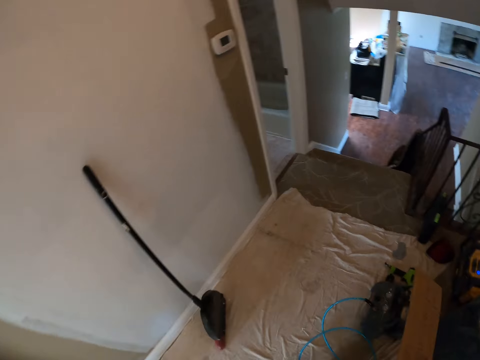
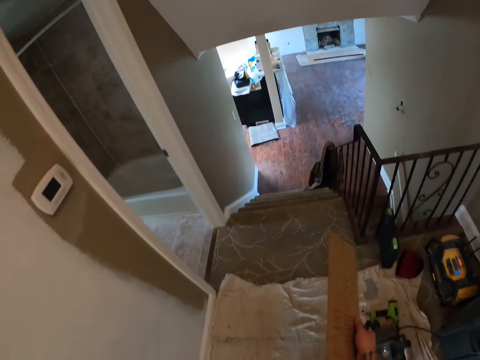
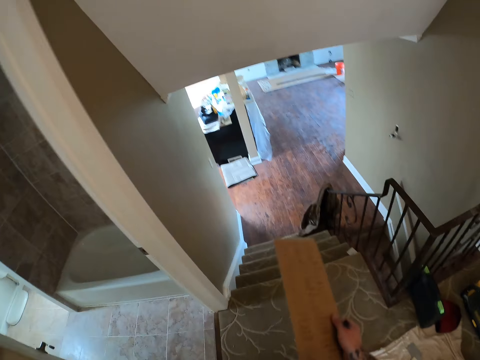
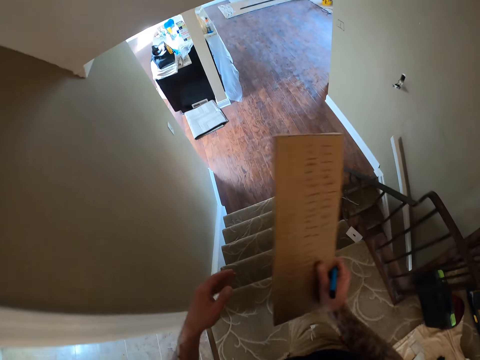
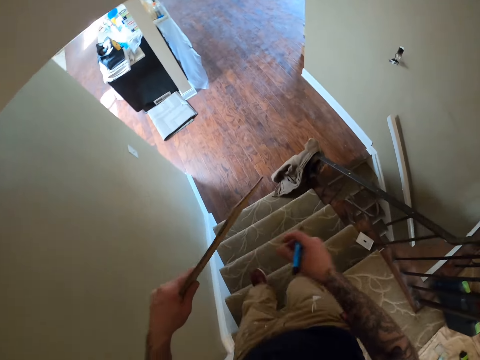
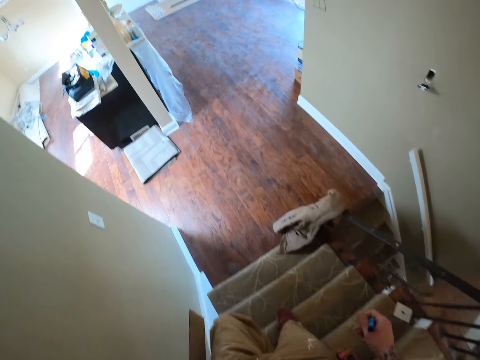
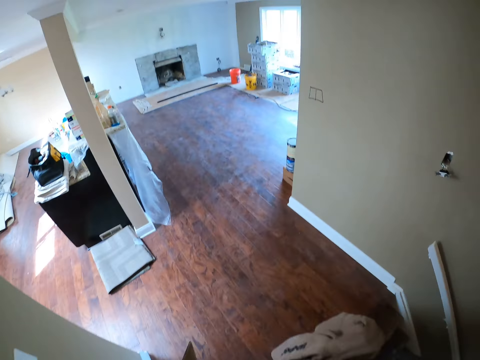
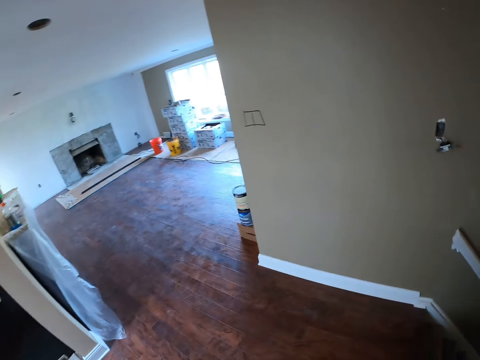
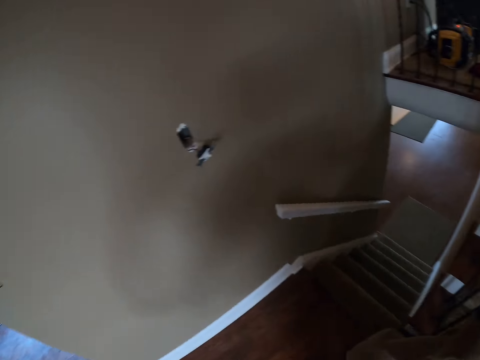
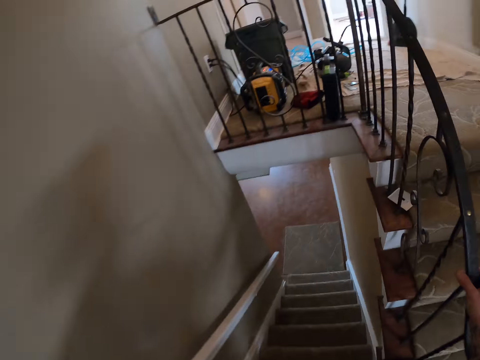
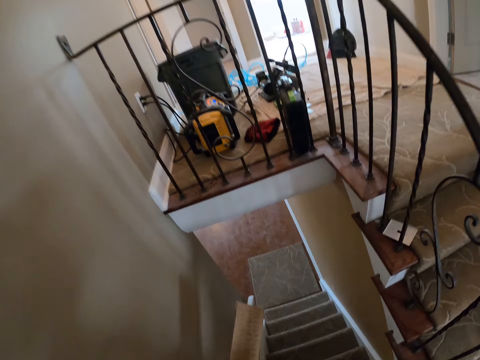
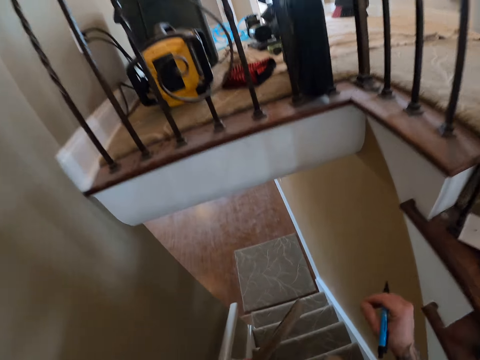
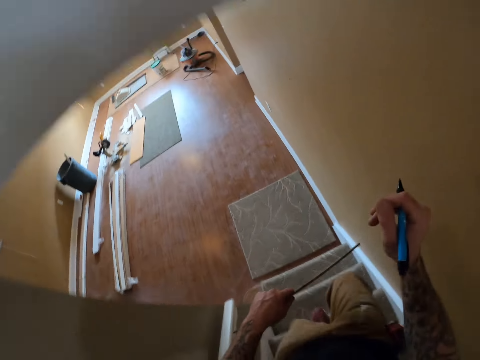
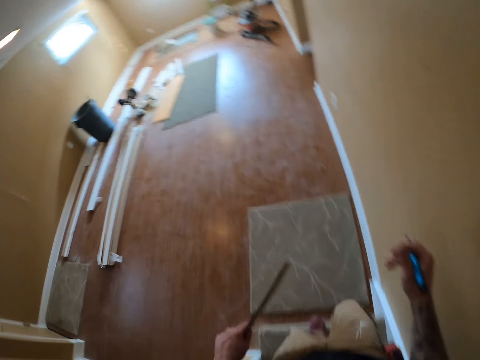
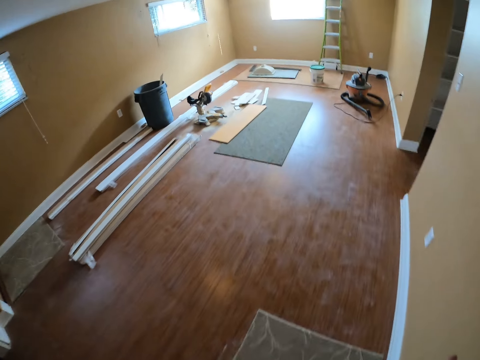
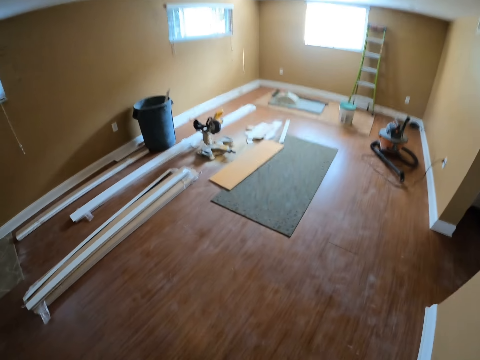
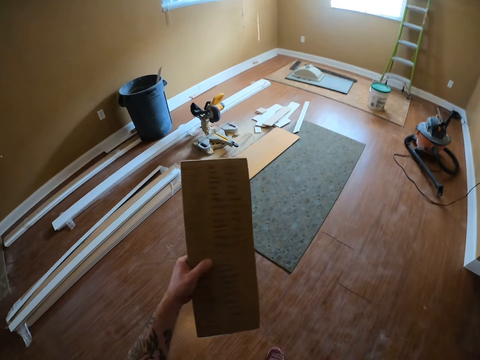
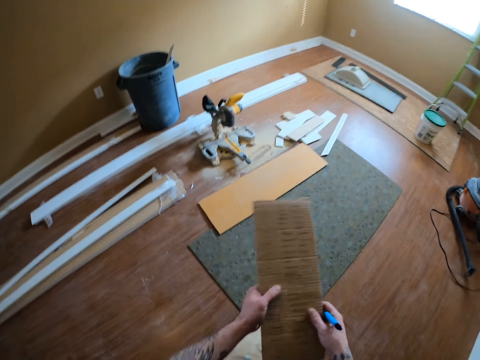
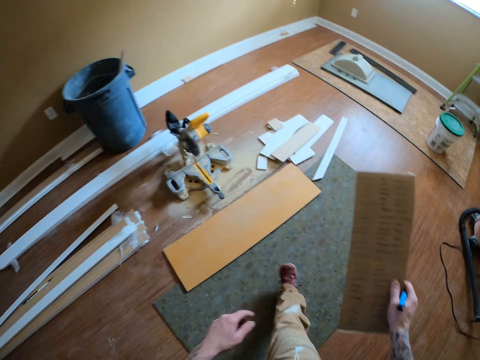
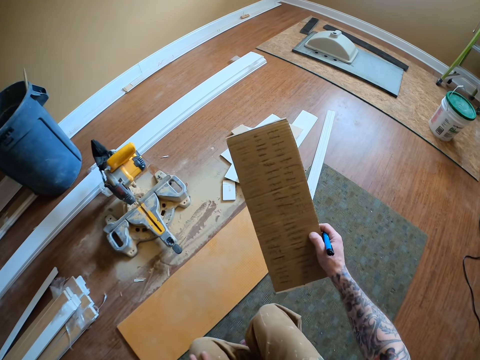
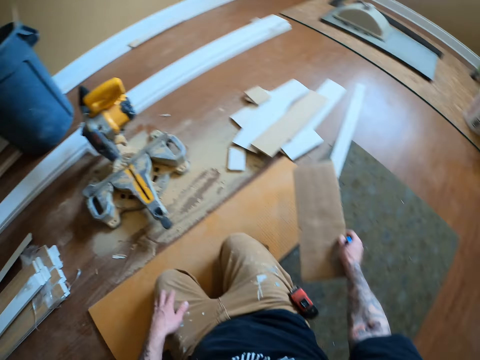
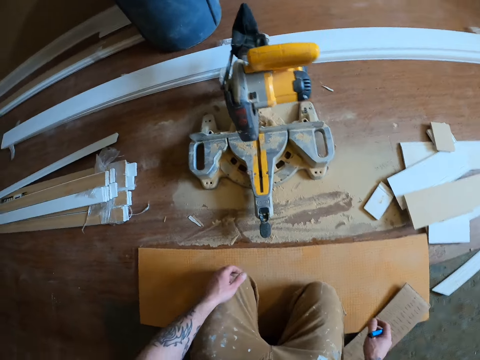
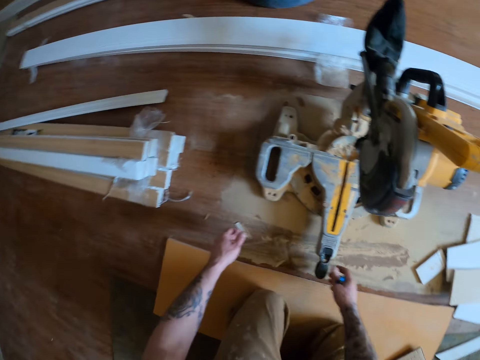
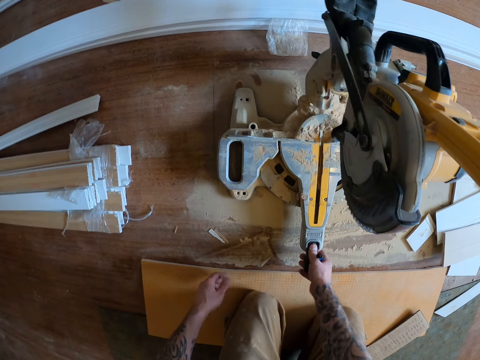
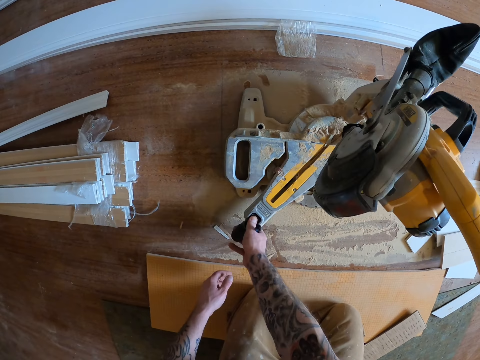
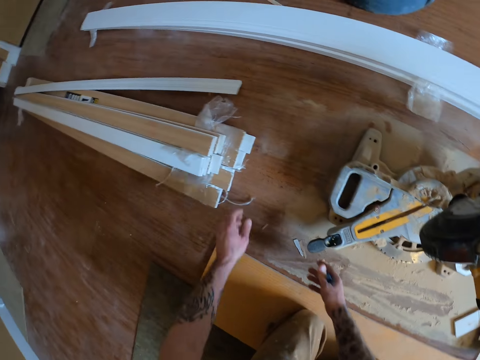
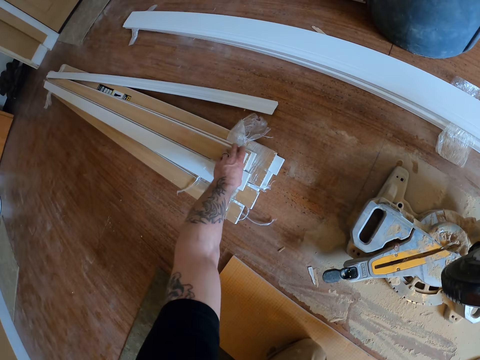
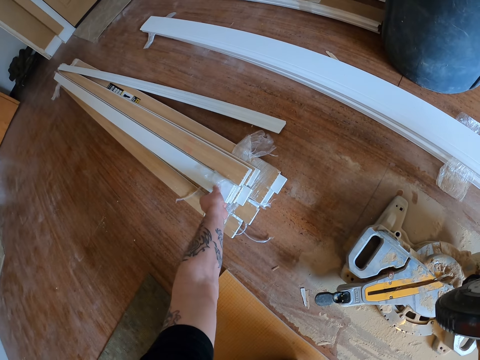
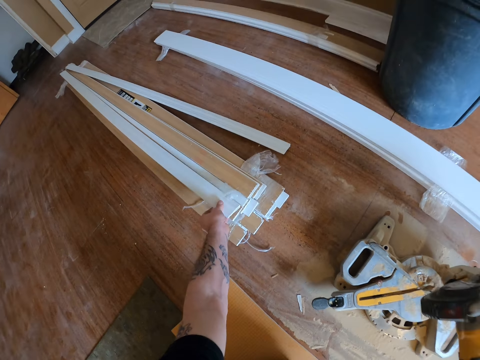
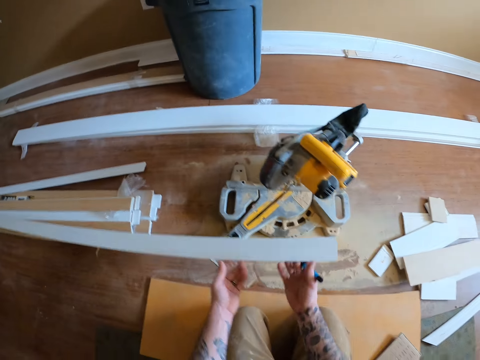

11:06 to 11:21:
The camera wearer walks down two flights of stairs. They transfer the carton board to the left hand. They transfer the carton board to the right hand. They kneel on the floor. They drop the cut-up rectangular piece of carton on the ground. They turn the wood cutter machine. They adjust the neck position on a circular saw. They pick up a wooden strip from the floor.

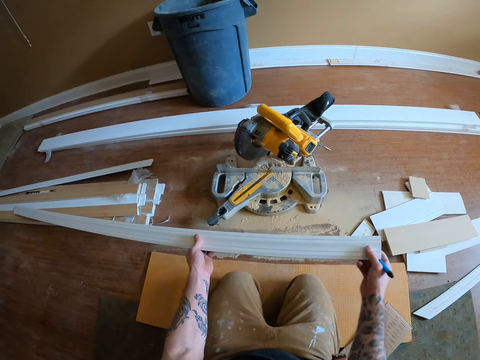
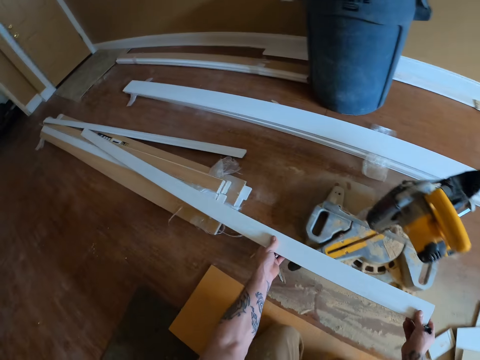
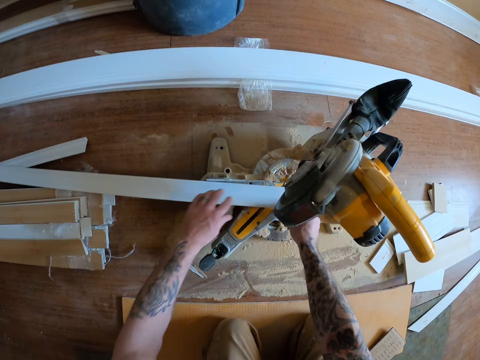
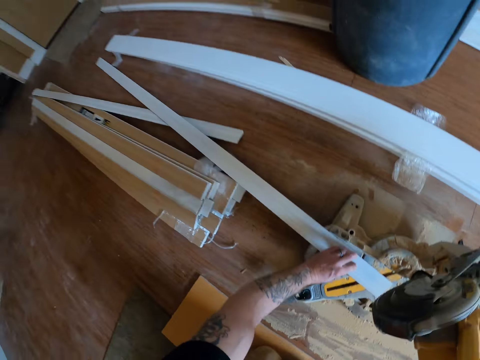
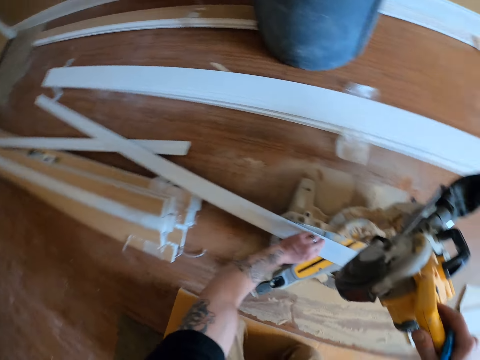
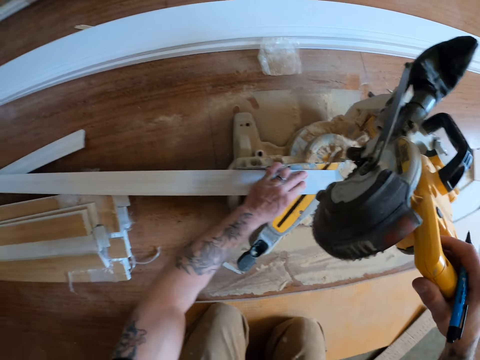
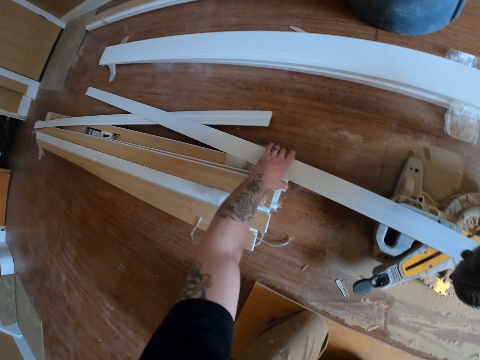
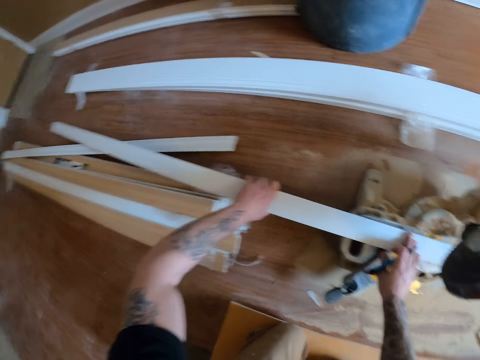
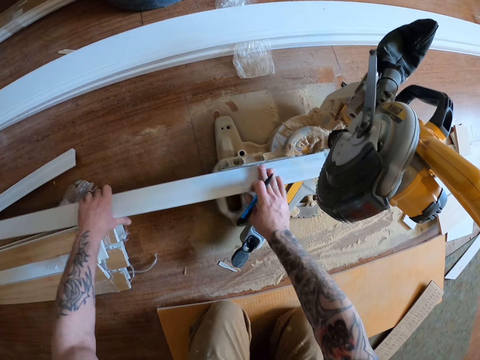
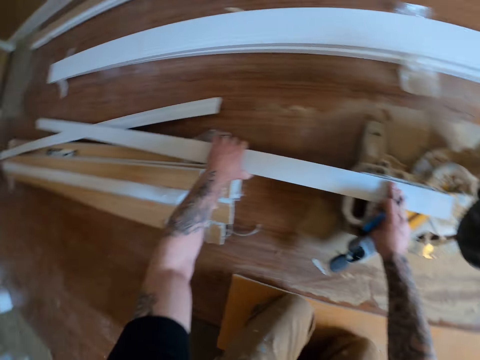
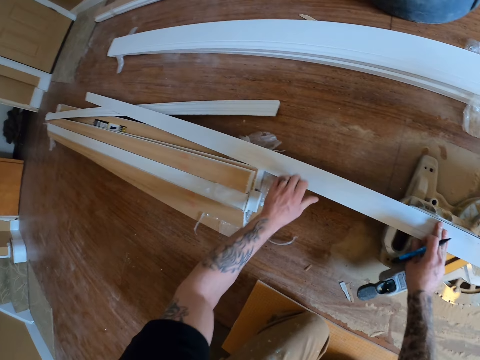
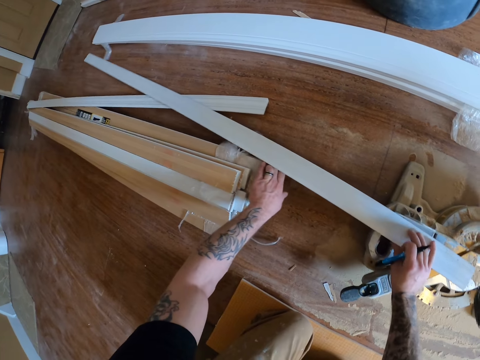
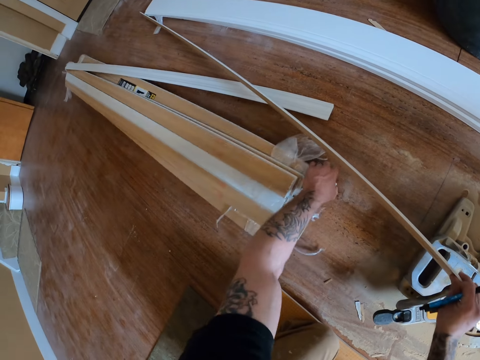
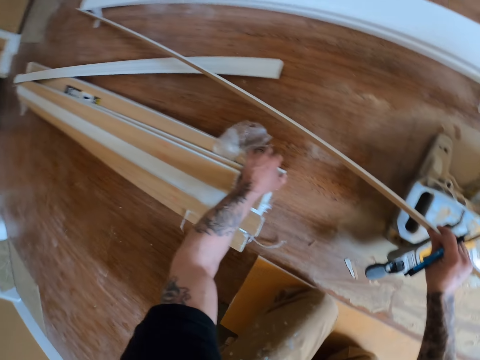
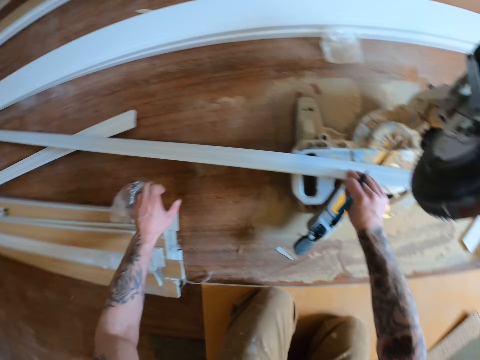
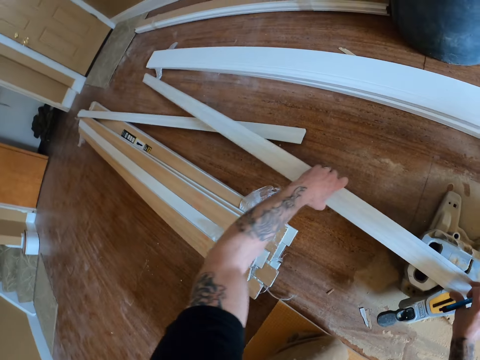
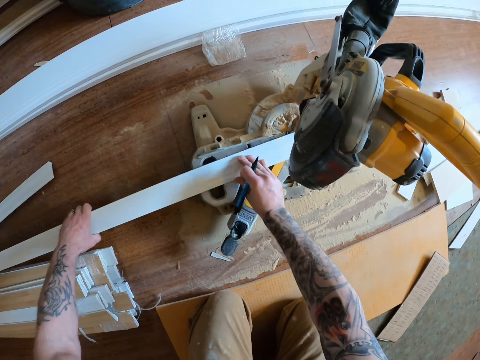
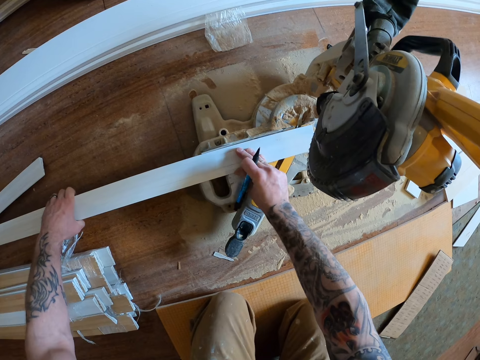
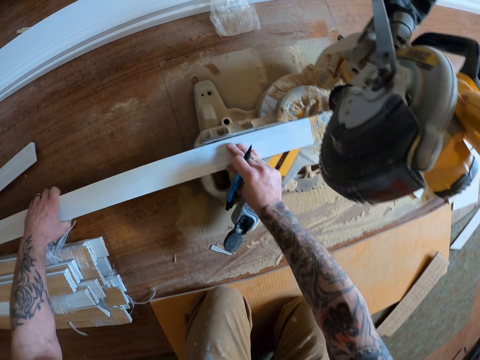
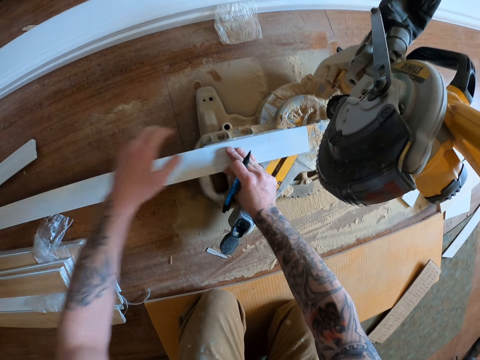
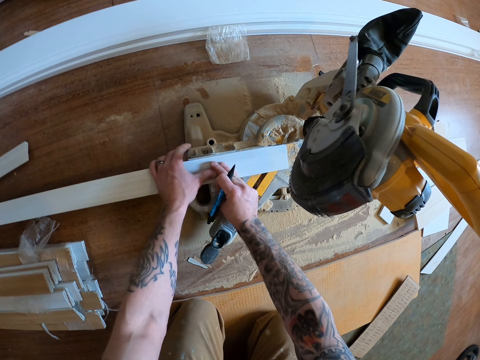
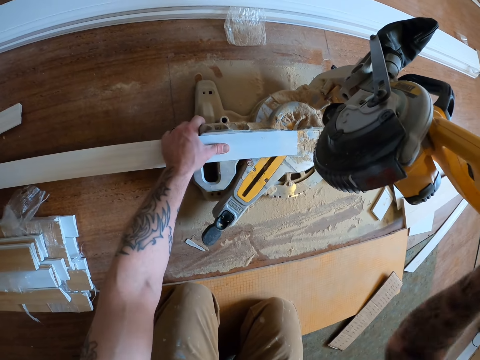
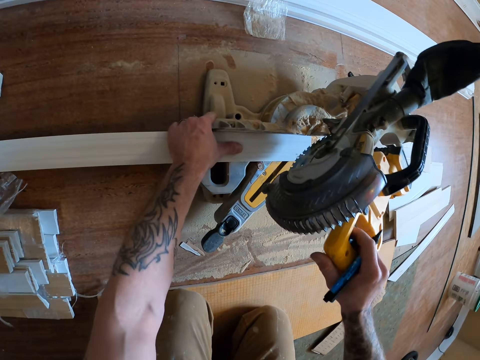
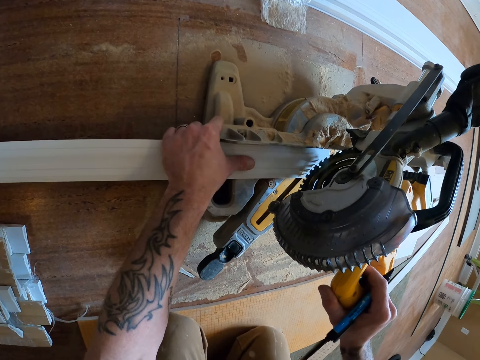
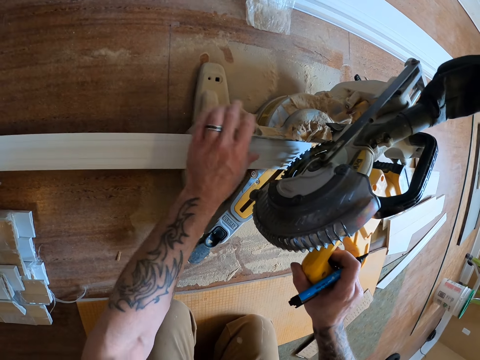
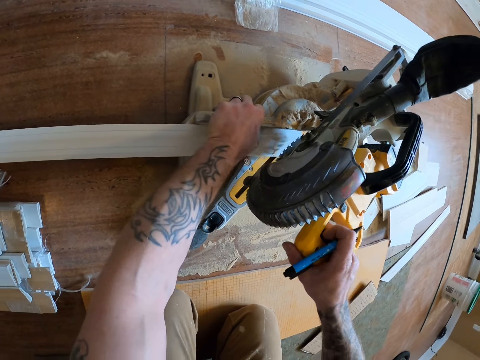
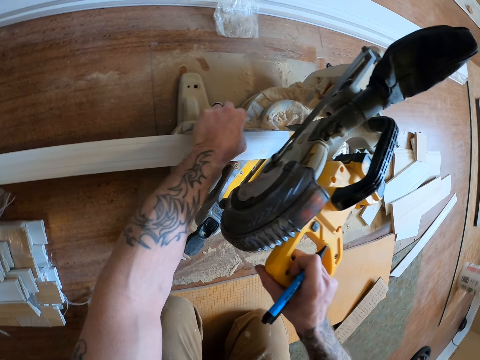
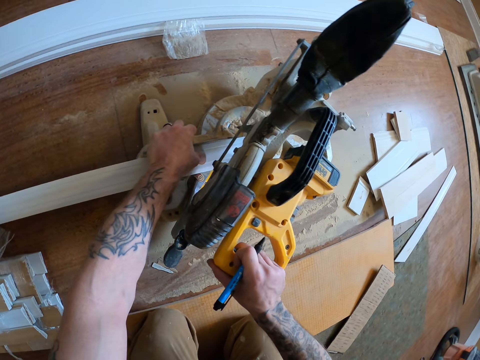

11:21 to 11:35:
The camera wearer places the wooden plank or strip on the cutting base of the circular saw or wood cutter machine. They adjust the wood cutter machine. They adjust the wooden strip. They extend the wooden strips on the floor. They put back the wooden strip on the wood cutter machine. They adjust the wood cutter machine. They cut the wooden plank with the circular saw.
